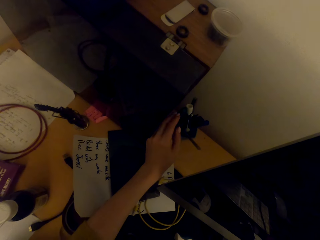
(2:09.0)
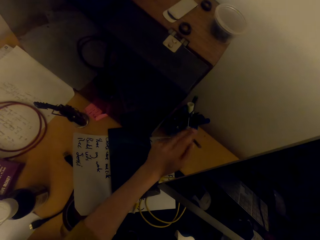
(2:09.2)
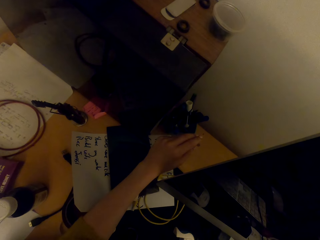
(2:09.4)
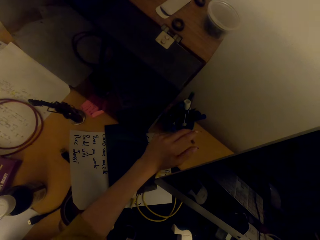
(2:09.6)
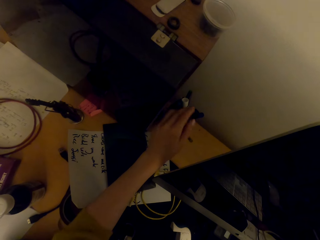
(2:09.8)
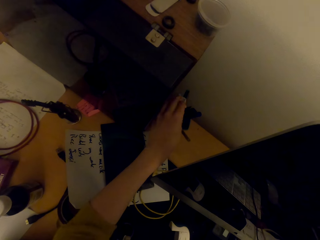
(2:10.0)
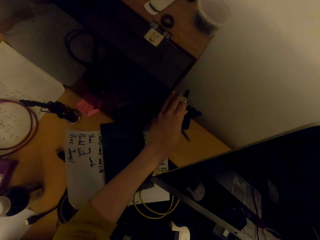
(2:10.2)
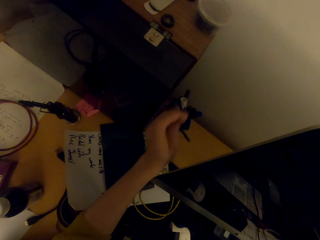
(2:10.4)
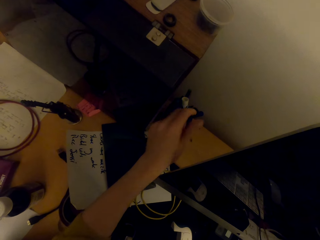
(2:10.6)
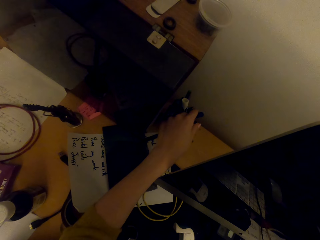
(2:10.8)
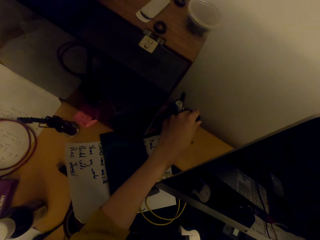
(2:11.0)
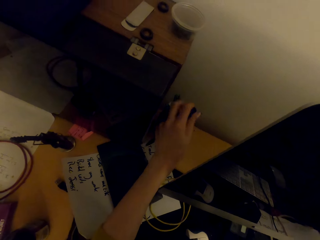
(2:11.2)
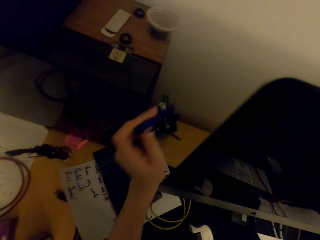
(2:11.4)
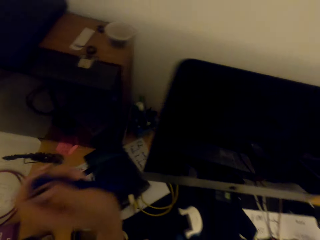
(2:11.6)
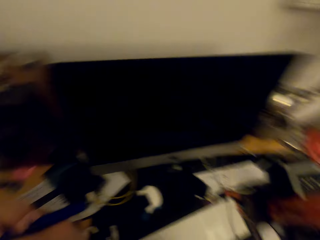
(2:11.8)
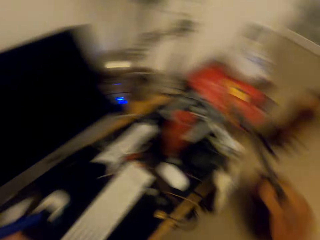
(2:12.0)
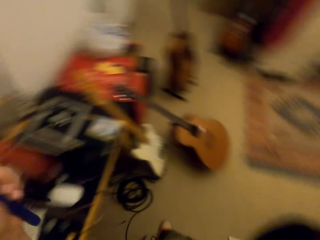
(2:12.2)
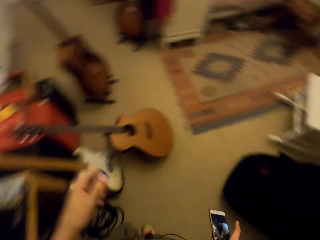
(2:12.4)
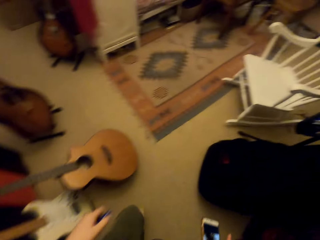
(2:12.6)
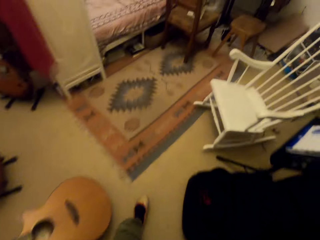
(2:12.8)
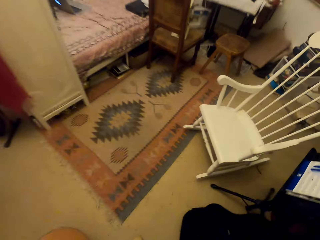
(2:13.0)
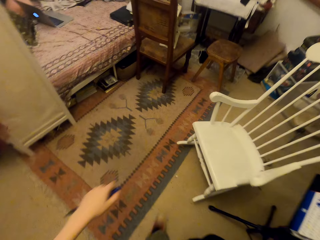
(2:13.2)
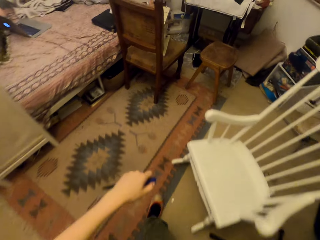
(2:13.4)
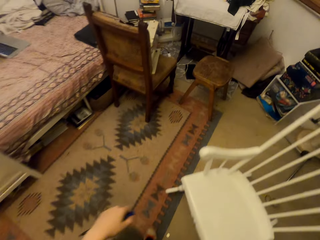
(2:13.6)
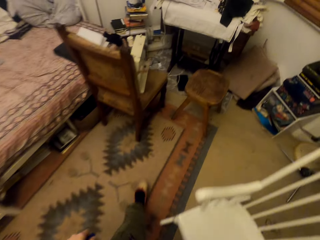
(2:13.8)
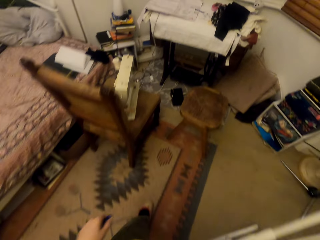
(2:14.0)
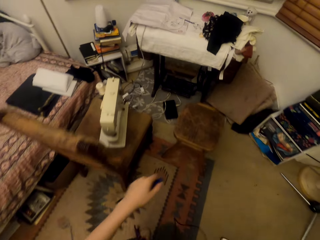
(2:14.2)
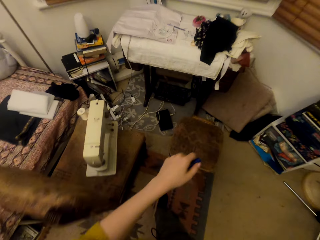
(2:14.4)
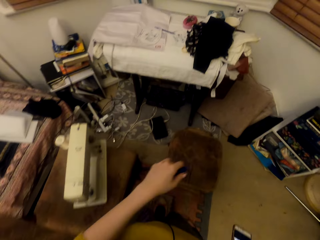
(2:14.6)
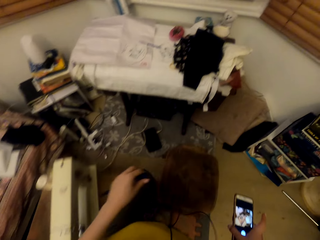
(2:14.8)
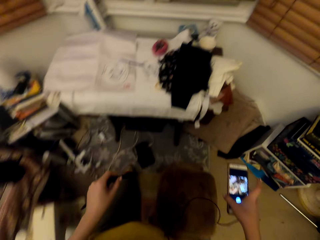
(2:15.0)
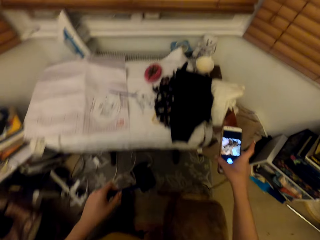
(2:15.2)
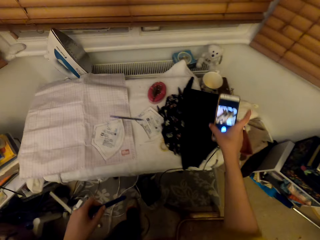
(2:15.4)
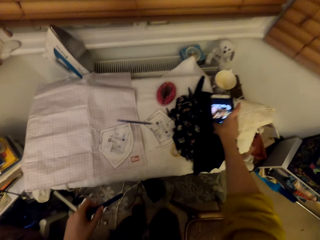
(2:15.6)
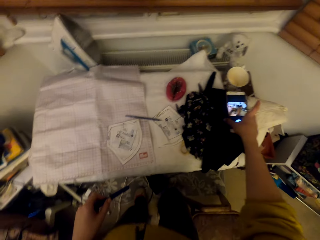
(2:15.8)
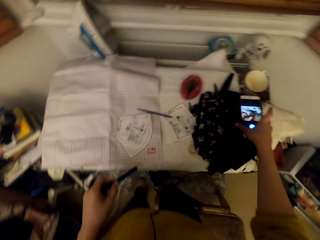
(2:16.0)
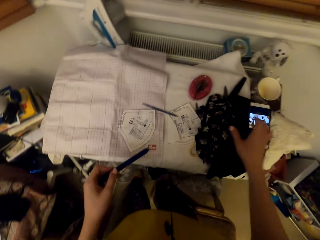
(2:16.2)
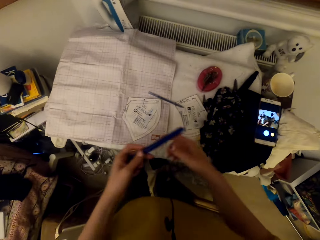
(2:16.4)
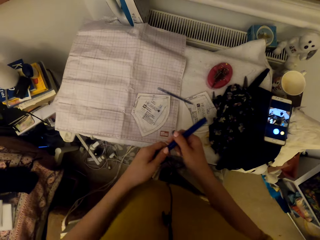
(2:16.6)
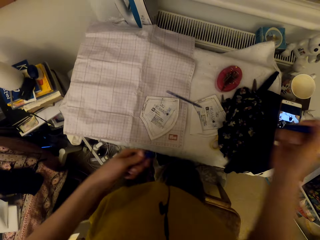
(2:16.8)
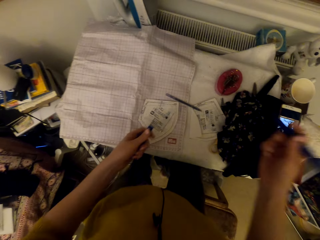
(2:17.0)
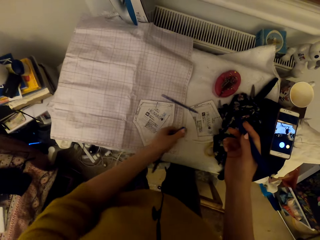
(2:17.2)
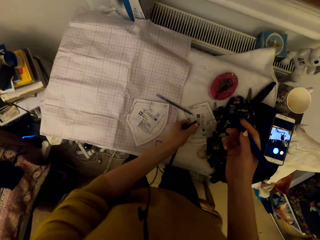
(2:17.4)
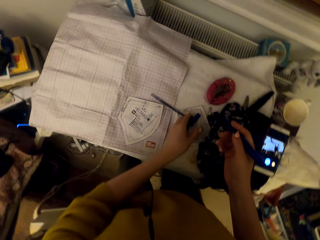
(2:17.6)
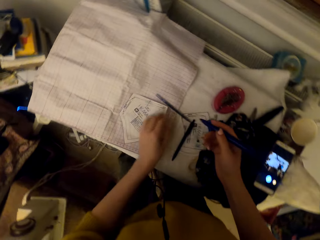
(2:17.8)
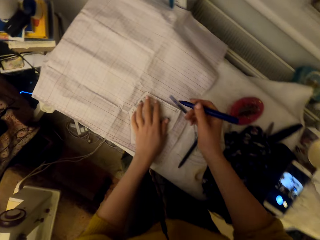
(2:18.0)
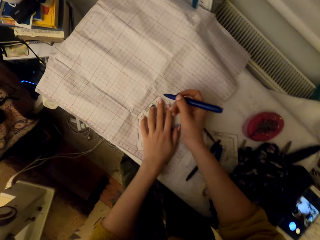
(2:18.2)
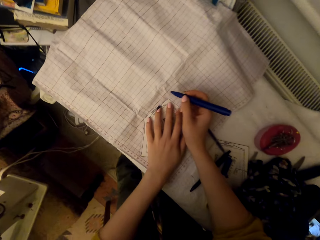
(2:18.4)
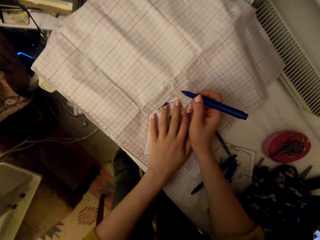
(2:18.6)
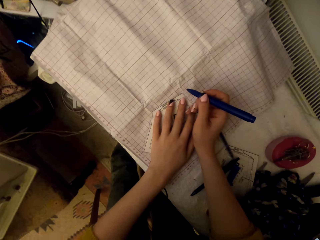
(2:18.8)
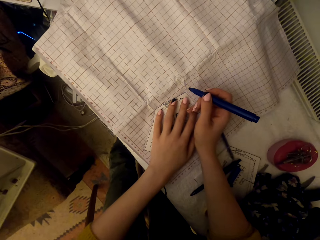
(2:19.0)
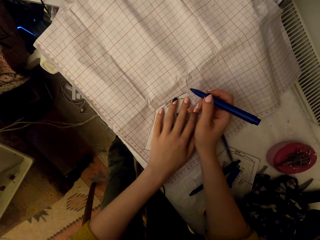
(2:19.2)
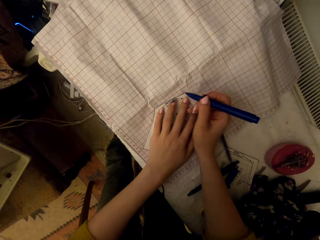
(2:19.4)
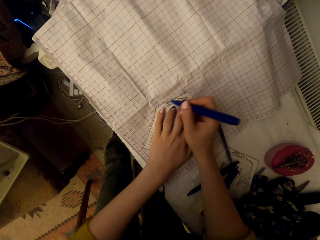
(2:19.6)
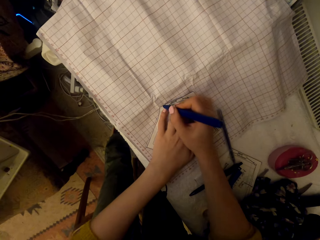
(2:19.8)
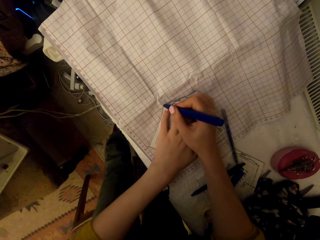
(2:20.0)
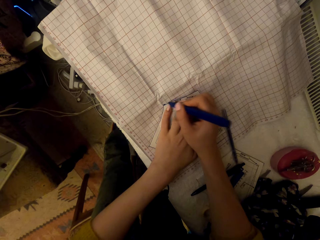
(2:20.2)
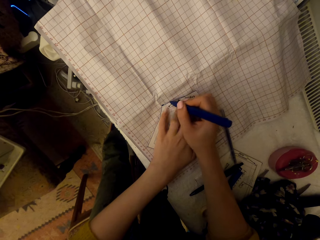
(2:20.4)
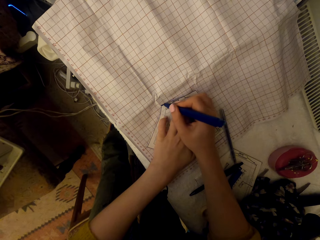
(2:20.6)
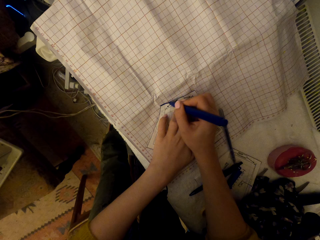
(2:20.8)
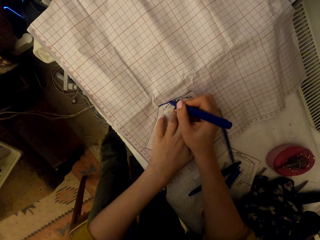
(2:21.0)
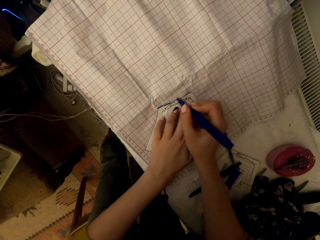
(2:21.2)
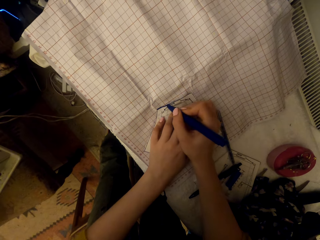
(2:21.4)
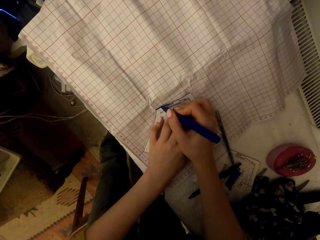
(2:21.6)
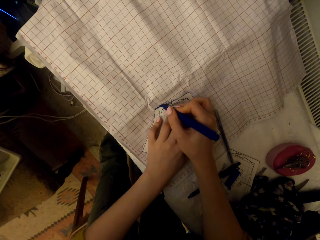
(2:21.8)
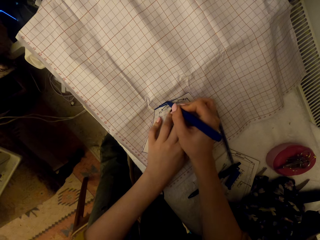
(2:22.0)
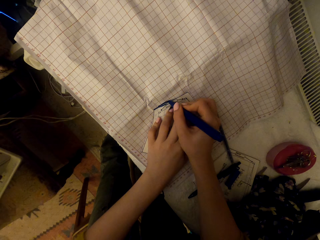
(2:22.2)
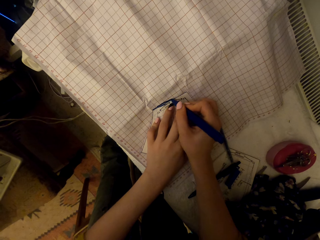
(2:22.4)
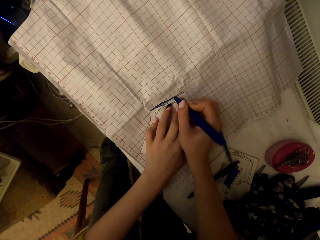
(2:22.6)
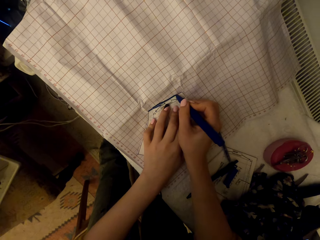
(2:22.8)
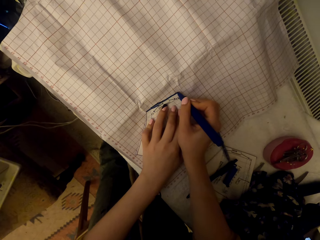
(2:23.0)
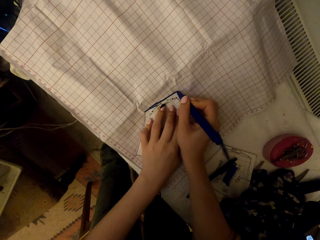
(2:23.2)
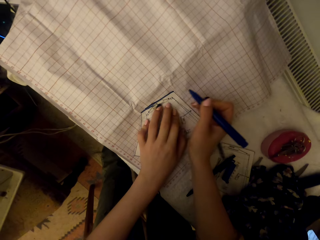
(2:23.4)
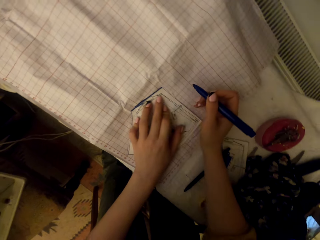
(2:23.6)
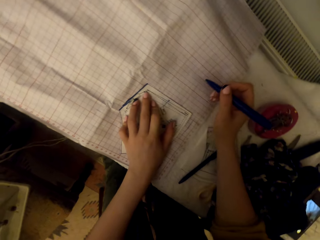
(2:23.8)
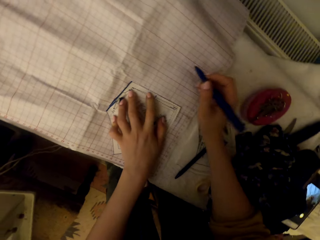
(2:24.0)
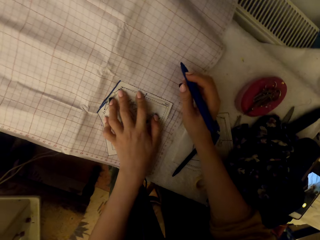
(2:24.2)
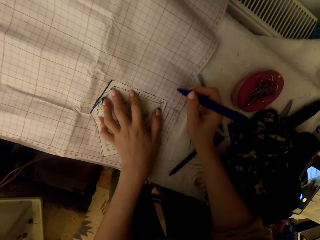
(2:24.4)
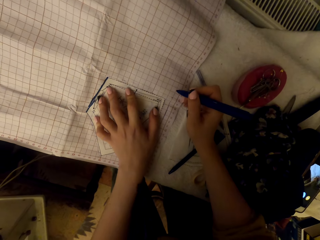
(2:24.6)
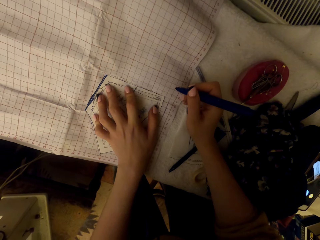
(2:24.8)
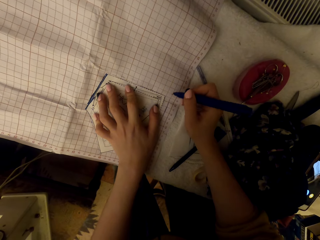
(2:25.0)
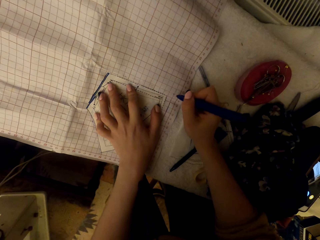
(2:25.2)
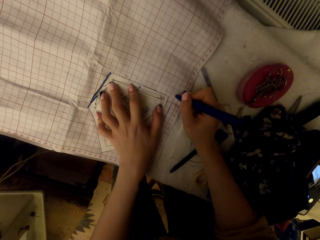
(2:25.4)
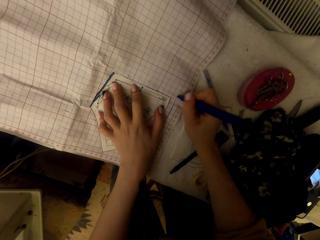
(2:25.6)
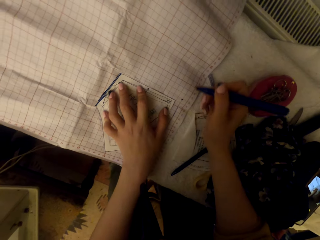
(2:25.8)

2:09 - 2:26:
The camera wearer picks up a pen. They pick up a marker pen. They walk around in the room. They put the phone on the clothes. They remove the marker pen lid. They drop the marker pen lid and the pen on the worktable. They adjust a cut piece paper on the graph paper. They mark on the graph paper using the marker pen.

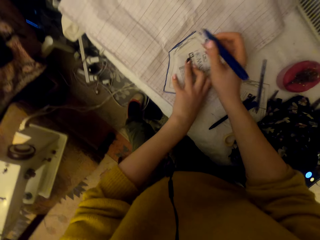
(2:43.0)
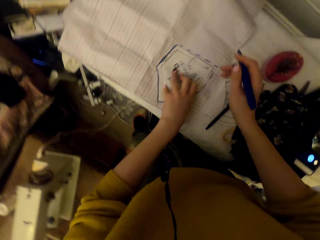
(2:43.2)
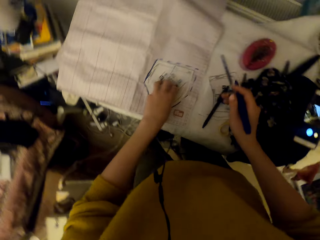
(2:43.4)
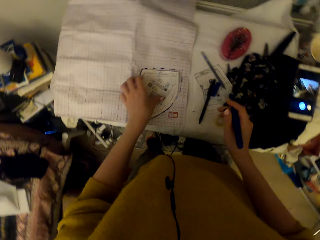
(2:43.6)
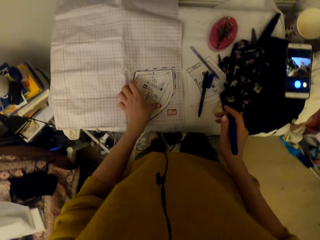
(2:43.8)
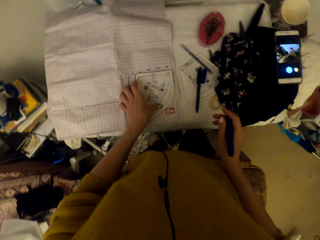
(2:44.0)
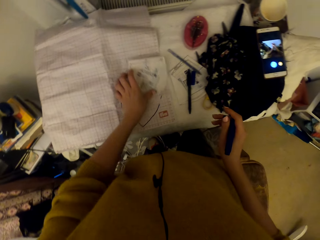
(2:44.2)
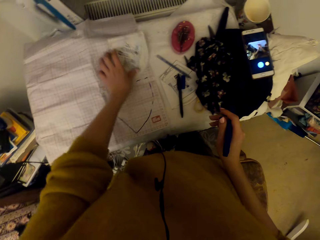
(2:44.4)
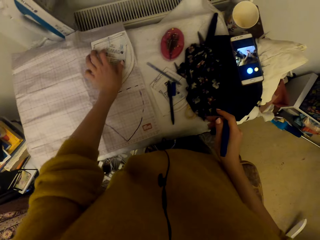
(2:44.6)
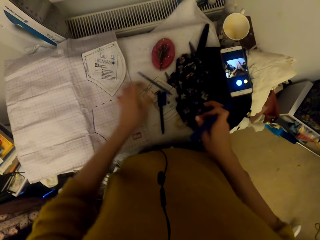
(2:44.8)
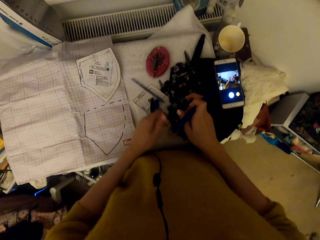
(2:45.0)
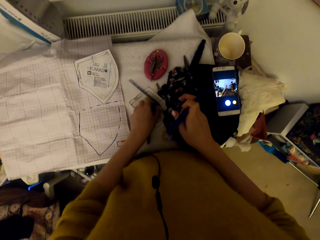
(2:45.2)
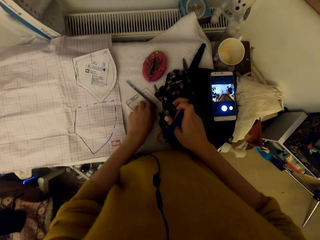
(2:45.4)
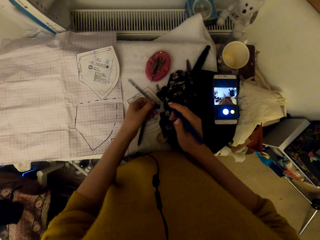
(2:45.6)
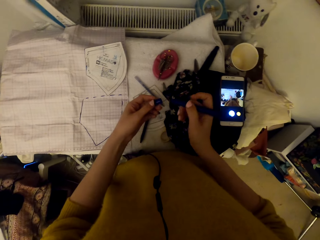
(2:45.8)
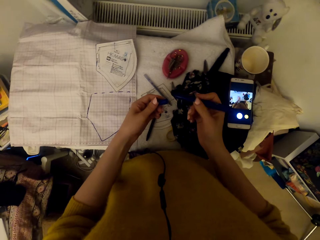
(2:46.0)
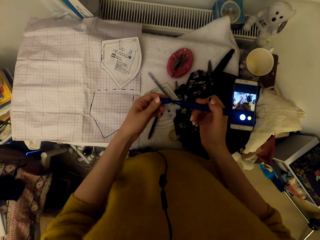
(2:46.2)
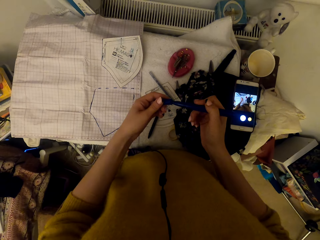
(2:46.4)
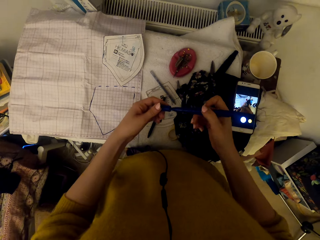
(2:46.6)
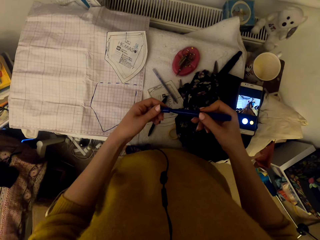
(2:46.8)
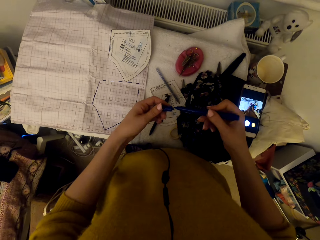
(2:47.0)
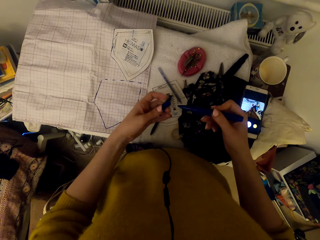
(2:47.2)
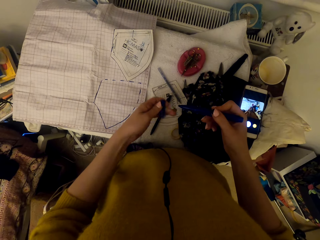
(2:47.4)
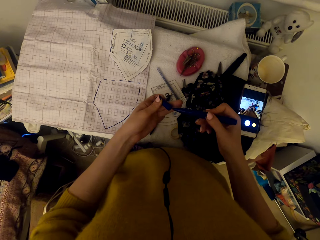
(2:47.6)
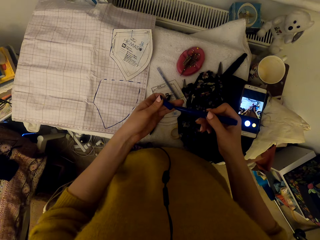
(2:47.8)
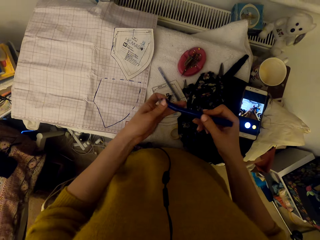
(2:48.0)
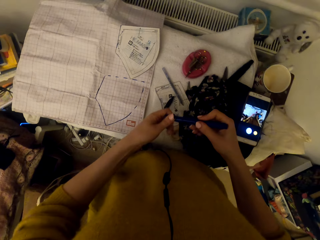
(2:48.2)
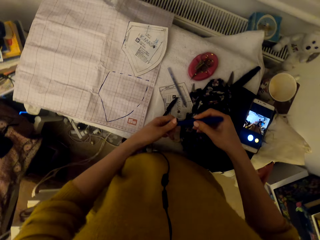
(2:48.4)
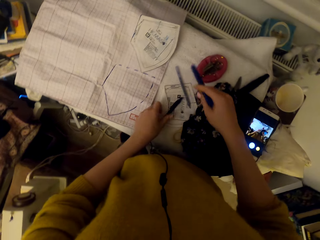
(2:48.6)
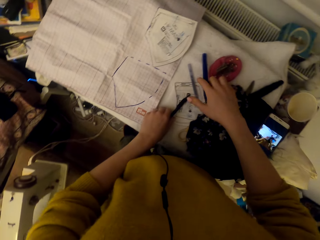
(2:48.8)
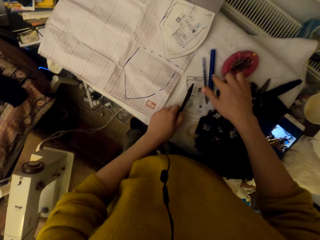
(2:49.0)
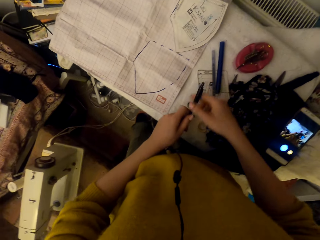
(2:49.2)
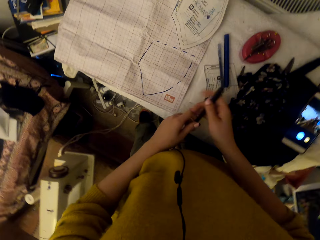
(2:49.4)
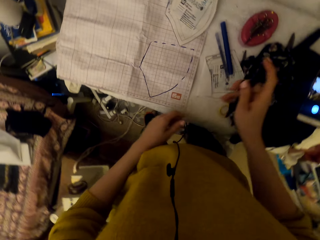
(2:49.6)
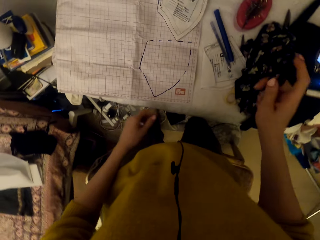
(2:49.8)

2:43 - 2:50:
The camera wearer adjusts a cut piece paper on the graph paper. They pick up the marker pen lid. They close the marker pen using the marker pen lid. They drop the marker pen on the worktable. They pick up the pen on the worktable. They adjust the pen.
